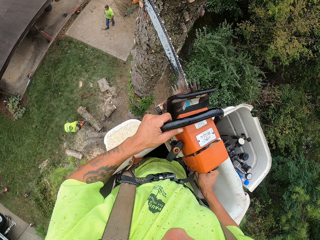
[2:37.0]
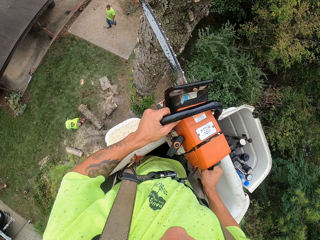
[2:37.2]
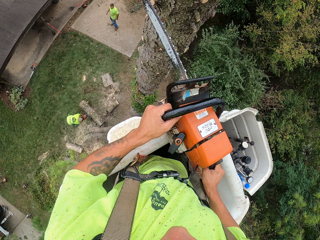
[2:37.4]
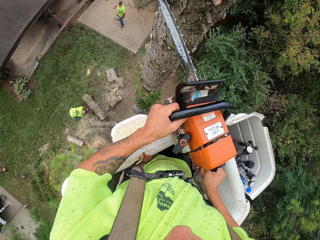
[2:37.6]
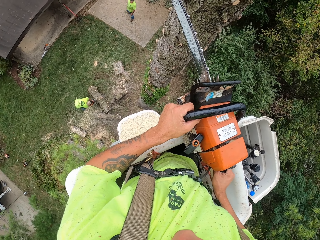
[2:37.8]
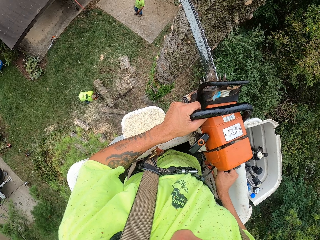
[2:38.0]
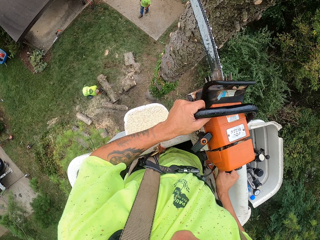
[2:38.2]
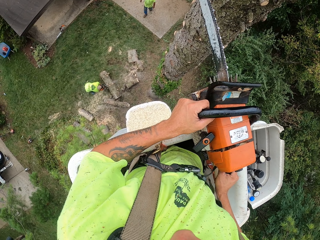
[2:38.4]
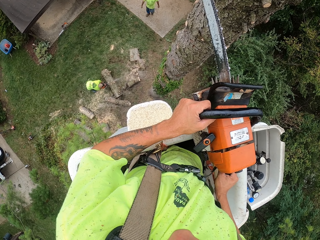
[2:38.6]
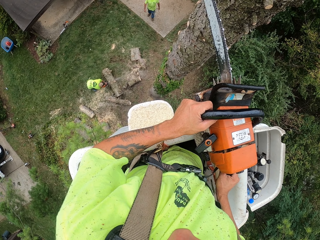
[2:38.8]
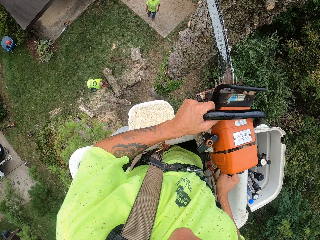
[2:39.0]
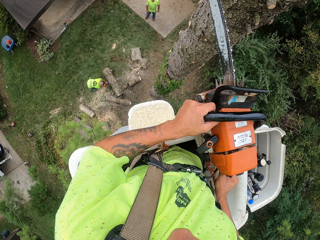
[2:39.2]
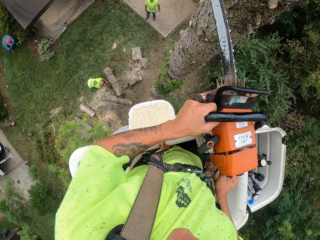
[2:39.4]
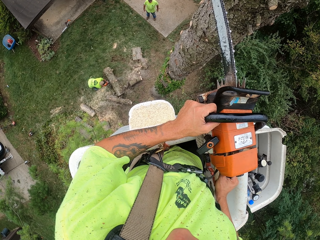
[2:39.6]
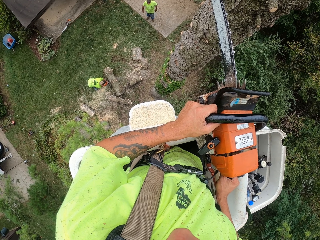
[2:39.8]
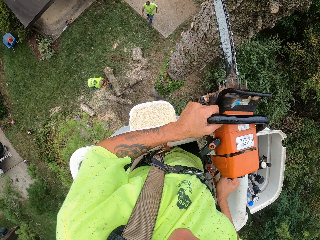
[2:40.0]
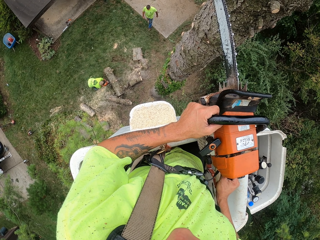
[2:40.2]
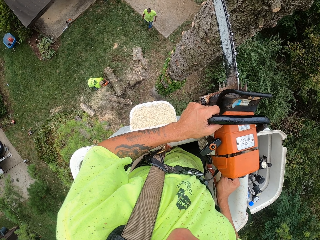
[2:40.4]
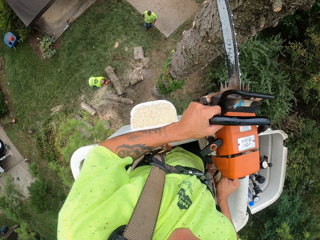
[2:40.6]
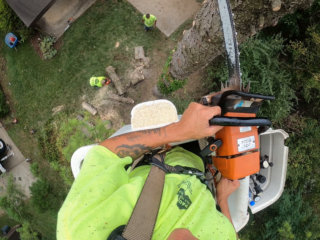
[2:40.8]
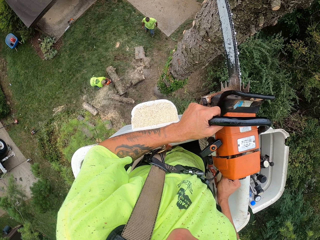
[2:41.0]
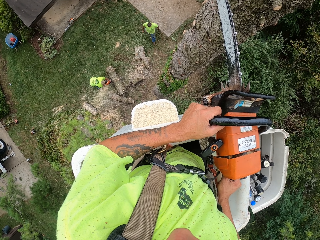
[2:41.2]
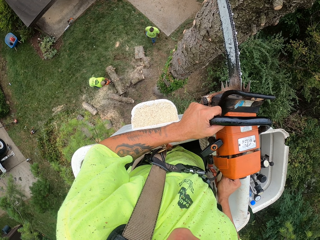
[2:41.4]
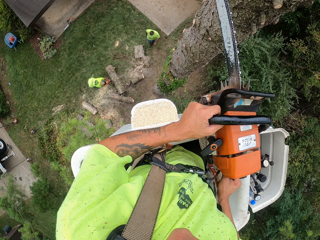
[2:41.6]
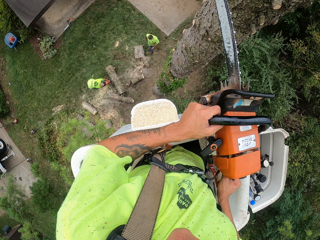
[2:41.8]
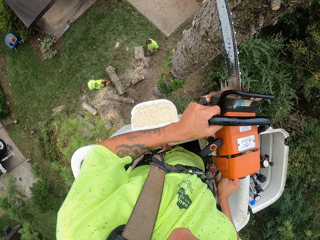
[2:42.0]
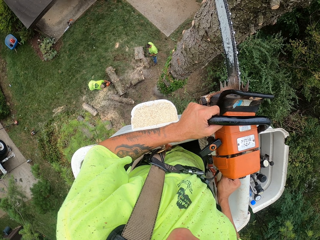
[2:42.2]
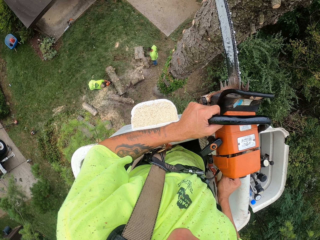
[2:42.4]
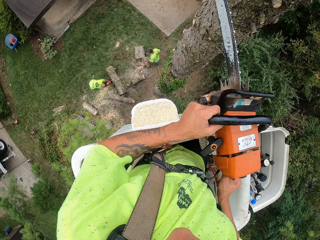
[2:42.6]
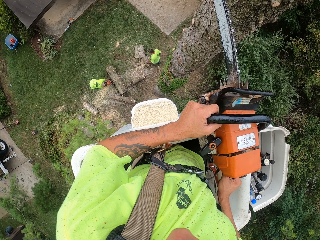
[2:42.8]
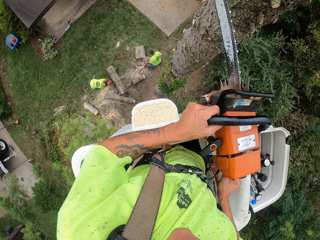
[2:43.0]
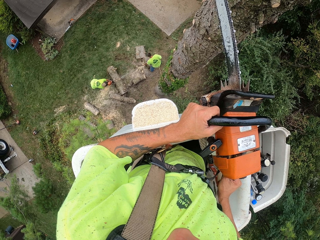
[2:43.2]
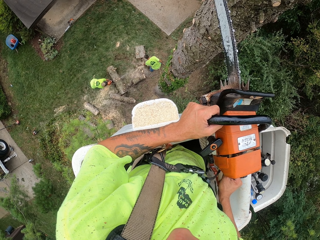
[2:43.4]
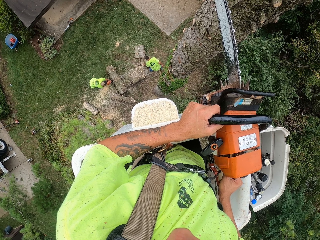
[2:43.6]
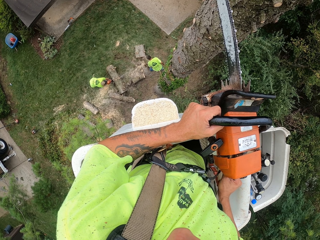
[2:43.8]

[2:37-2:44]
The camera wearer looks down and holds the chainsaw.

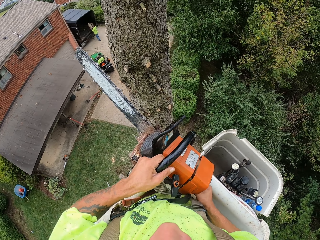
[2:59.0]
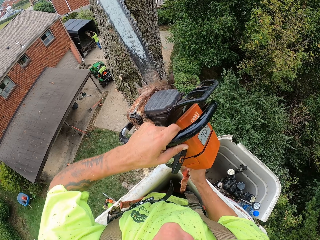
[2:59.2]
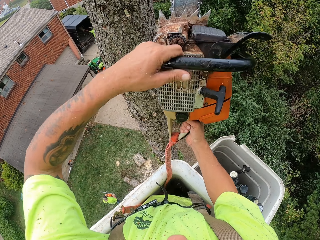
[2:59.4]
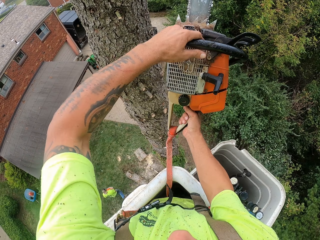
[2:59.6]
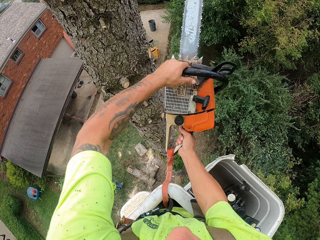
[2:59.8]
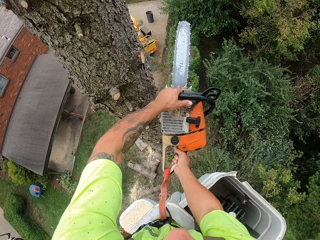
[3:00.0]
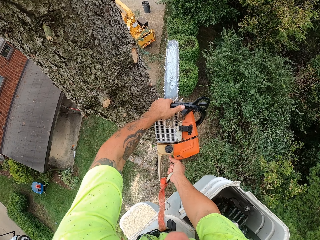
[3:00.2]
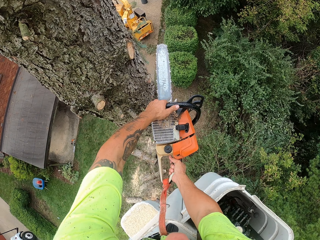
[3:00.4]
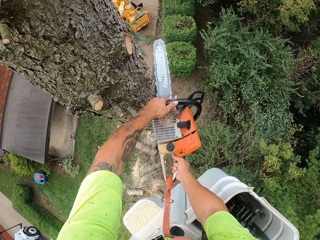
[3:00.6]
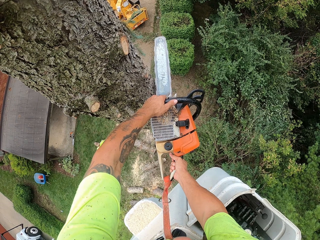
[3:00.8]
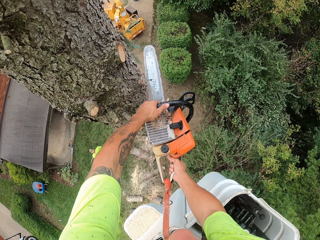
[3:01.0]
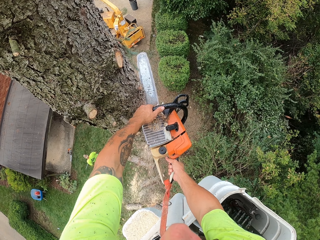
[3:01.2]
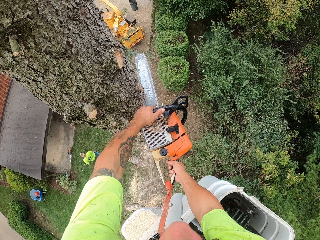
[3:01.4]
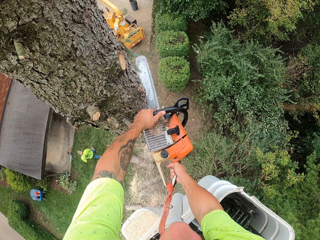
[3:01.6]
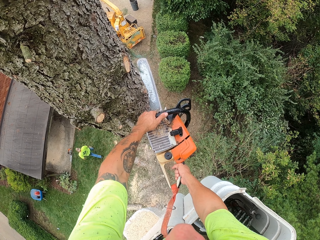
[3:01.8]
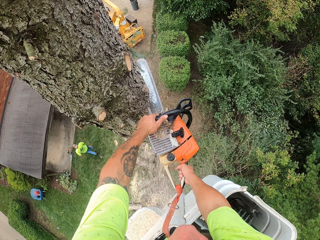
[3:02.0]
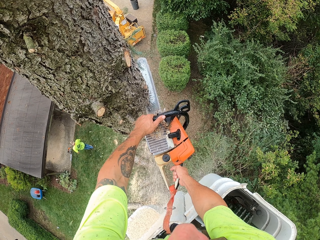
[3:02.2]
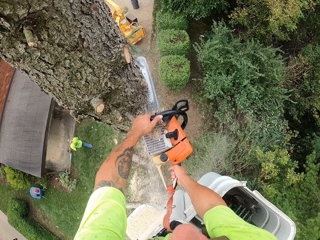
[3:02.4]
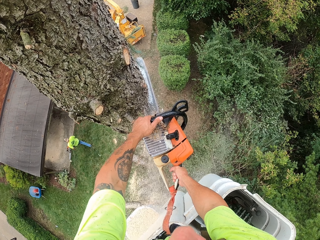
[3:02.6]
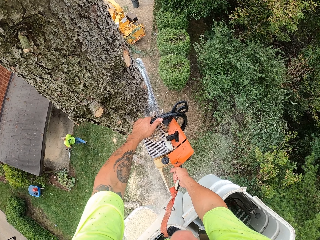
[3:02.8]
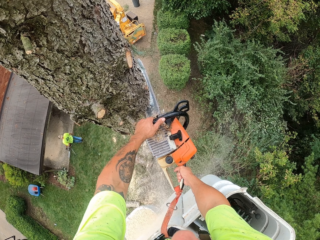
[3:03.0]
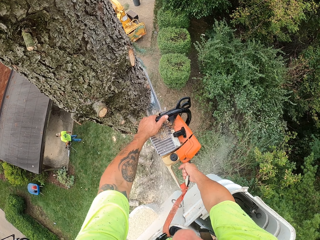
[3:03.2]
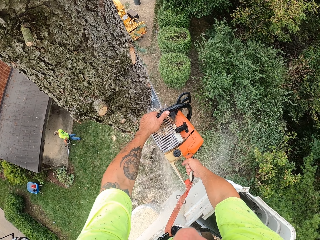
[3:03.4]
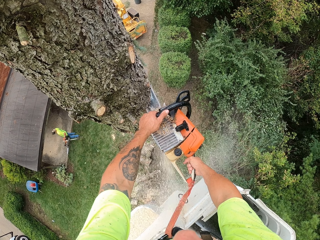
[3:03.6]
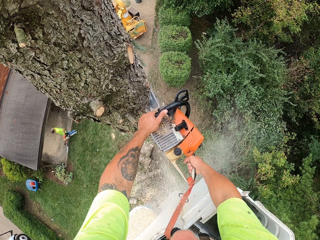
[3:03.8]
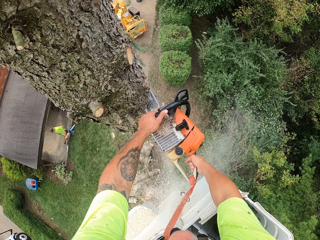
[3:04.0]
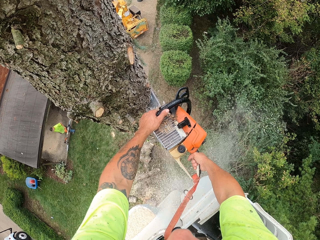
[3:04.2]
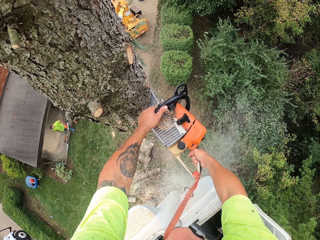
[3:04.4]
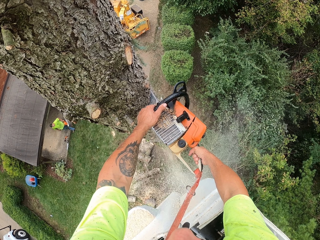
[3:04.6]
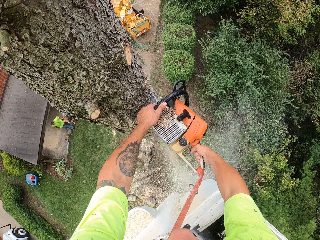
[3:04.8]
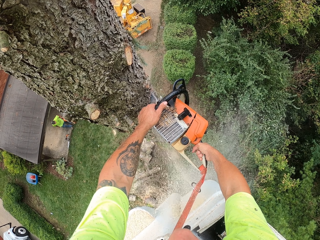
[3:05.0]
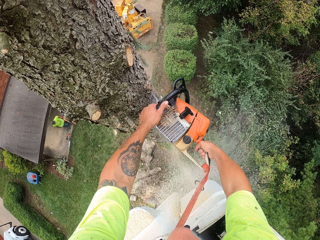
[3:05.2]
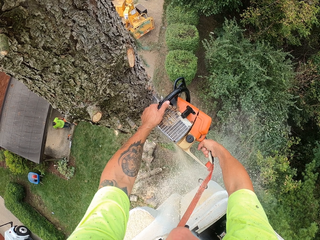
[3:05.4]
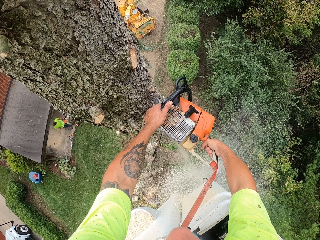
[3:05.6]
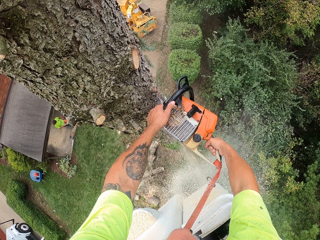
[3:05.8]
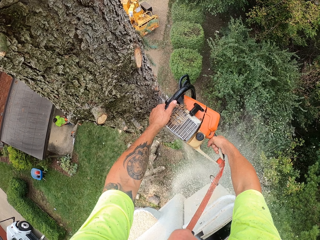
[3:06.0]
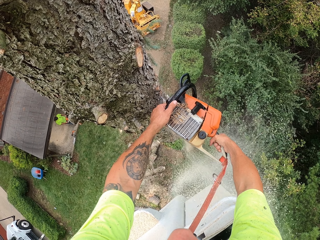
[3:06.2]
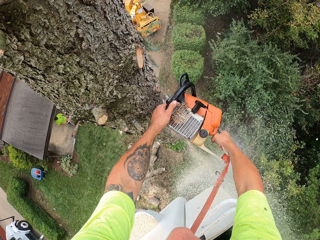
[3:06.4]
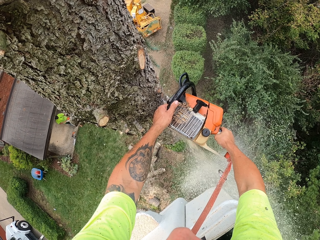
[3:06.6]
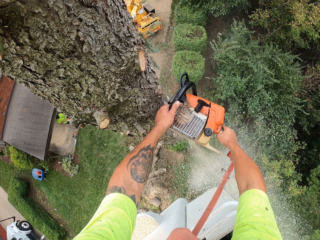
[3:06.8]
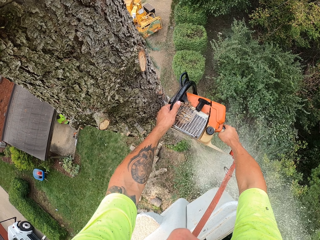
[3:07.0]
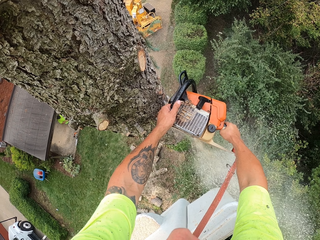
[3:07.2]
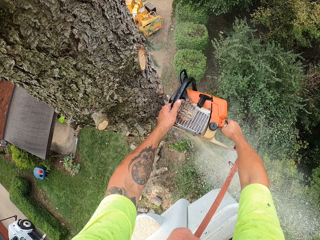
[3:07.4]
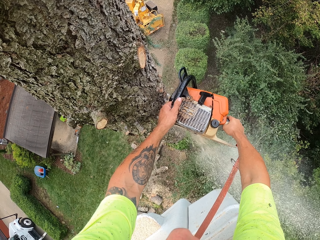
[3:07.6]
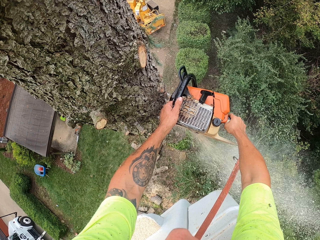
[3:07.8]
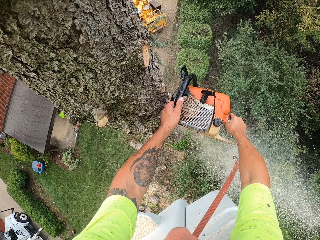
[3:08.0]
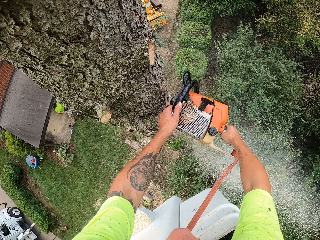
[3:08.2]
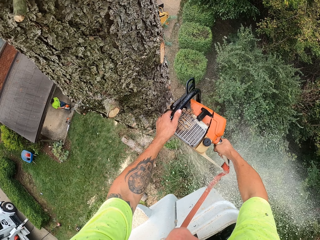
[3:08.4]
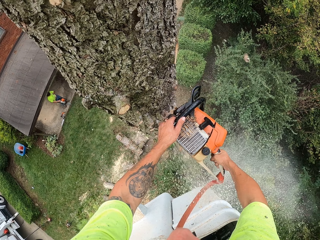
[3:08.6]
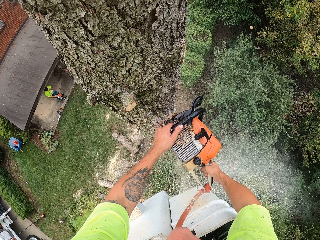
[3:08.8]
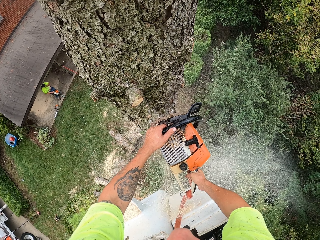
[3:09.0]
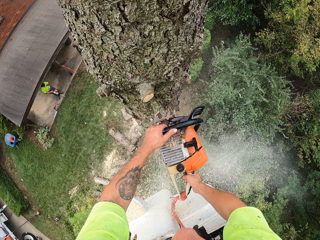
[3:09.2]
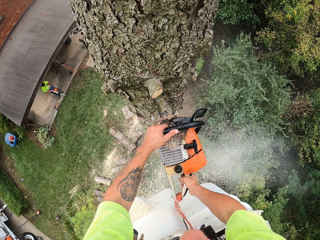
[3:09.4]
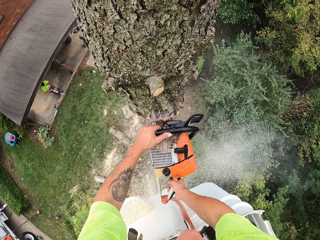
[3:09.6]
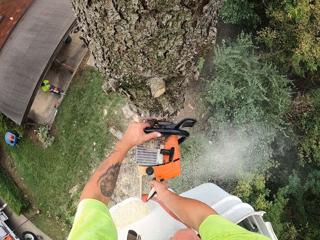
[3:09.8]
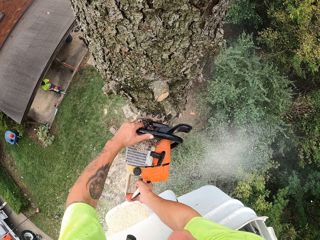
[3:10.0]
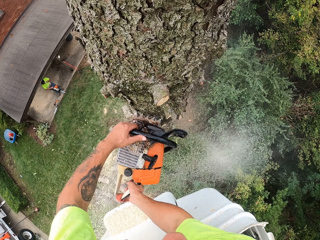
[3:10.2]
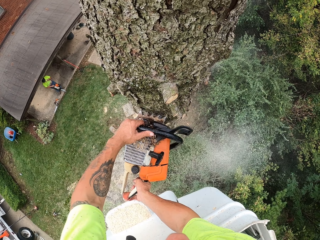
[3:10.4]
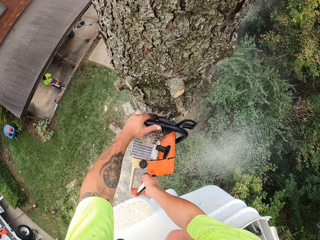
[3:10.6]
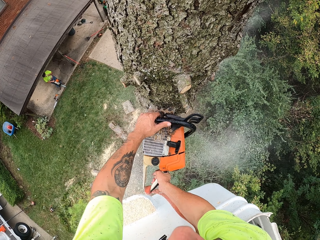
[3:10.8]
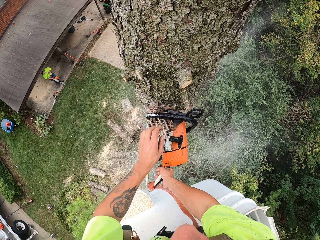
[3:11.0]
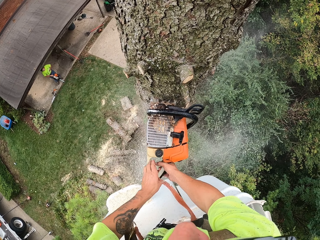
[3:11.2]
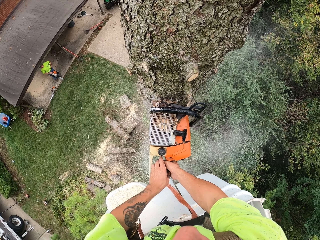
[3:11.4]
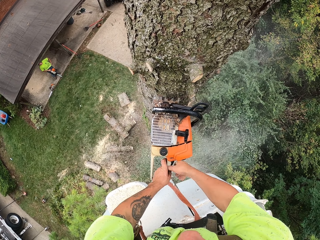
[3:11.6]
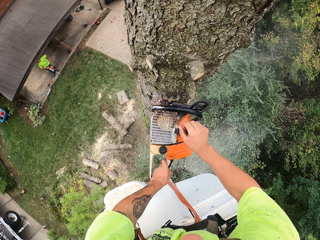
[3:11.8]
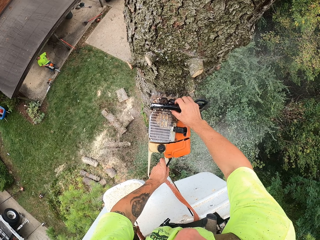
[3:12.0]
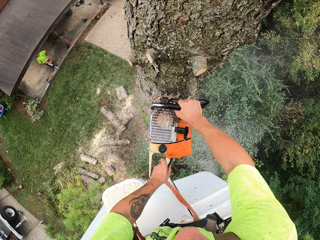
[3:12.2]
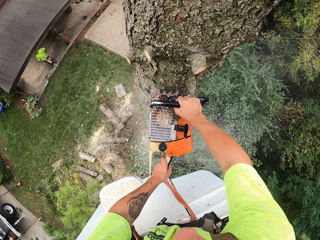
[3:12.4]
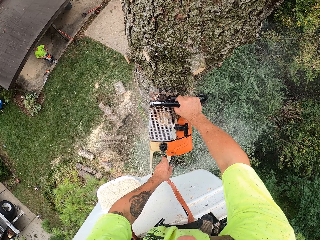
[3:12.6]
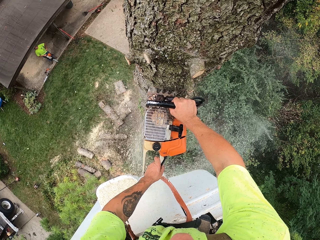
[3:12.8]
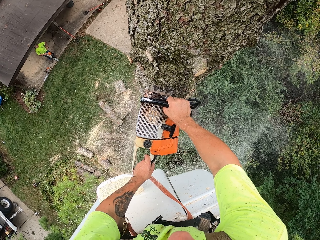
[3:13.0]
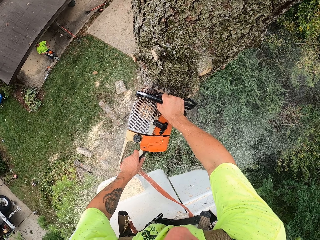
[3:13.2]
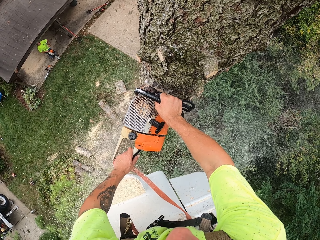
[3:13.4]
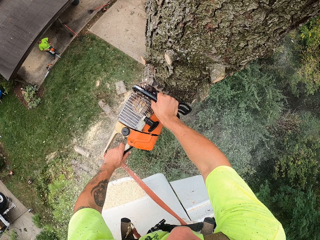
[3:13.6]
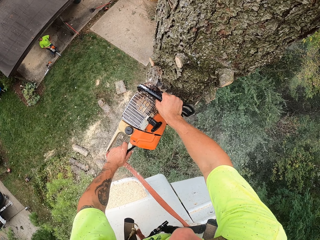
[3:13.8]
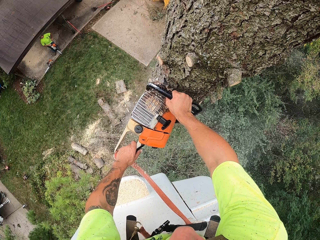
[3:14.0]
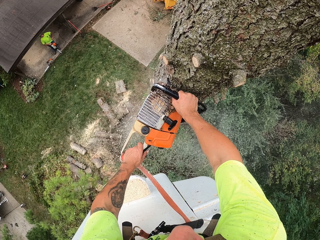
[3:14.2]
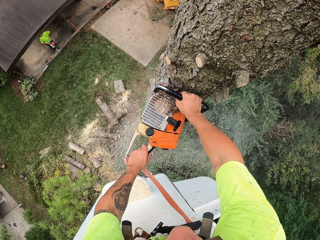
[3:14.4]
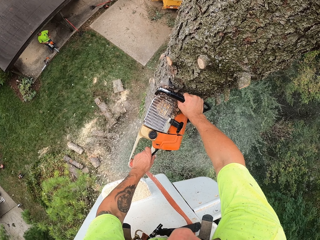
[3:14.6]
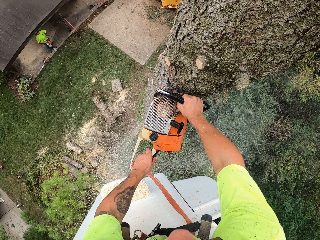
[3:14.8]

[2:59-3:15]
The camera wearer switches on the chainsaw. He cuts a tree trunk with the chainsaw in his hands.
